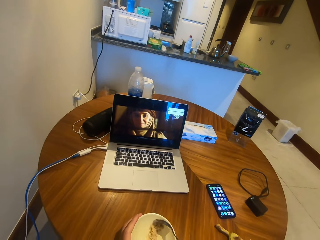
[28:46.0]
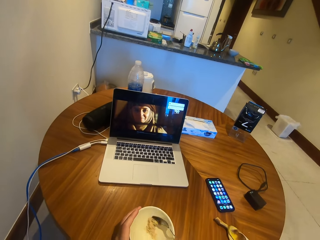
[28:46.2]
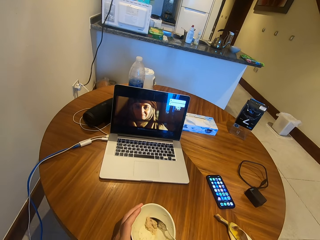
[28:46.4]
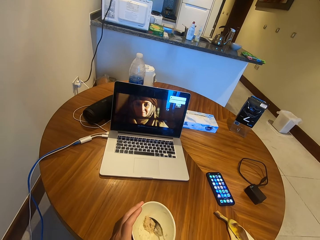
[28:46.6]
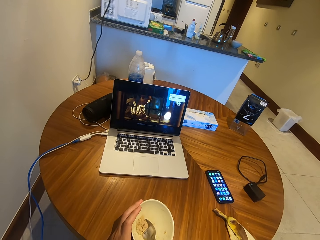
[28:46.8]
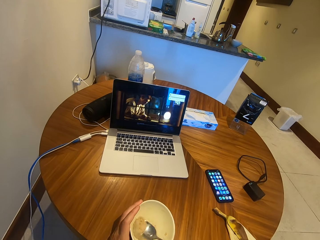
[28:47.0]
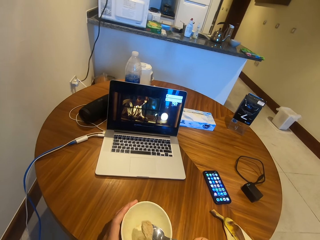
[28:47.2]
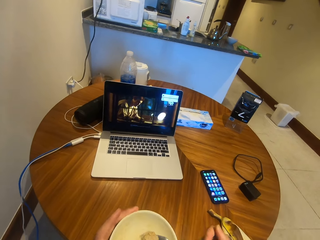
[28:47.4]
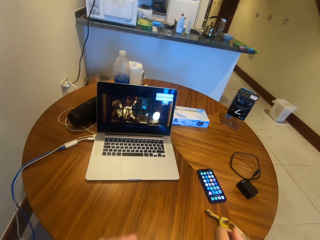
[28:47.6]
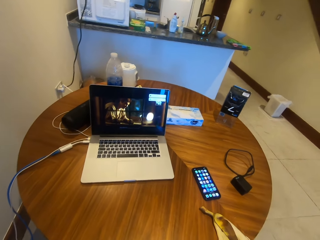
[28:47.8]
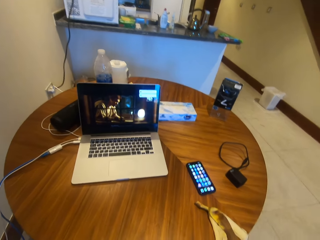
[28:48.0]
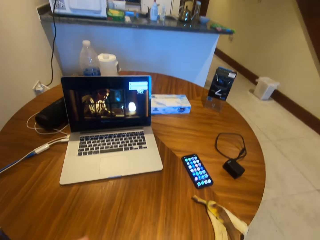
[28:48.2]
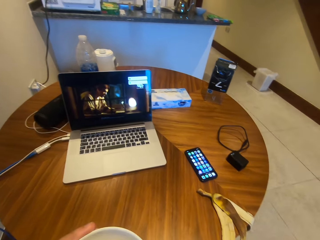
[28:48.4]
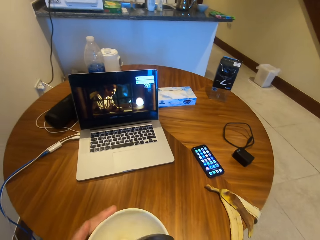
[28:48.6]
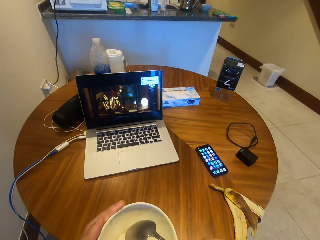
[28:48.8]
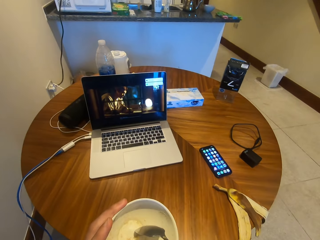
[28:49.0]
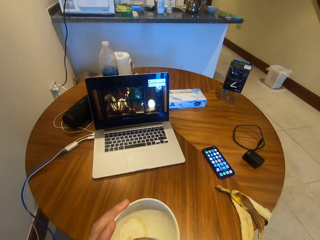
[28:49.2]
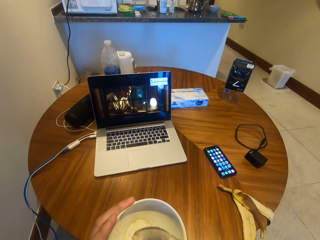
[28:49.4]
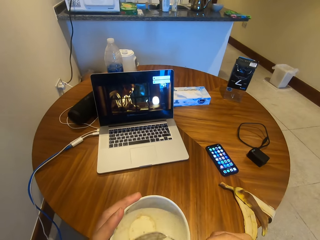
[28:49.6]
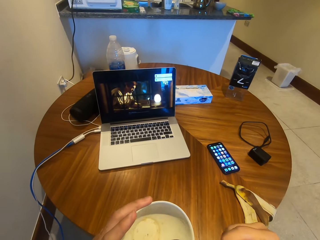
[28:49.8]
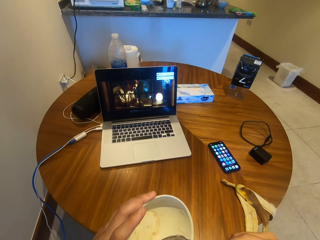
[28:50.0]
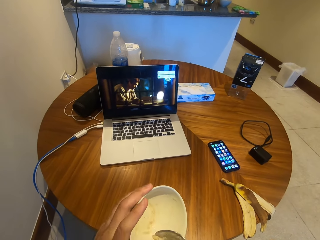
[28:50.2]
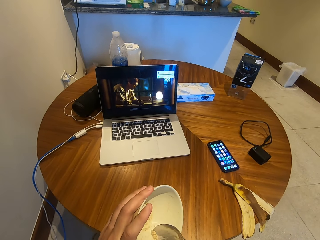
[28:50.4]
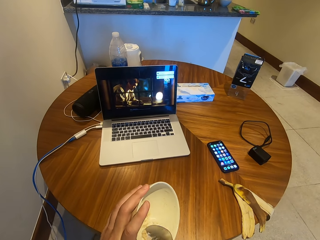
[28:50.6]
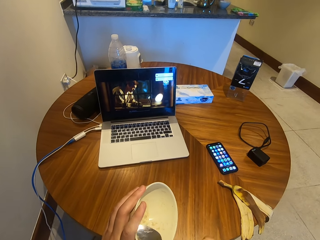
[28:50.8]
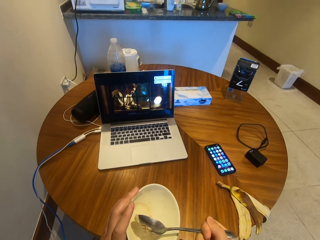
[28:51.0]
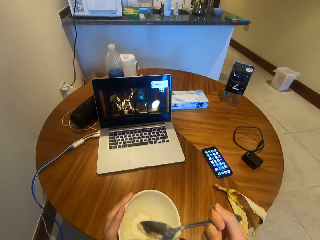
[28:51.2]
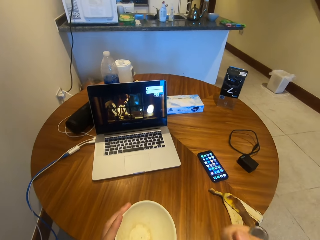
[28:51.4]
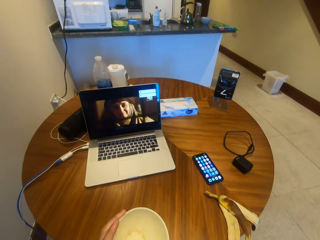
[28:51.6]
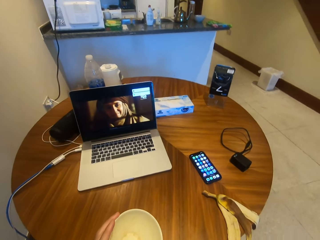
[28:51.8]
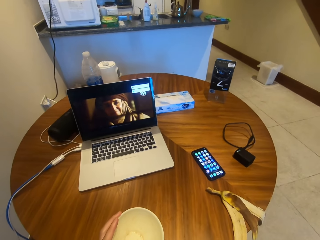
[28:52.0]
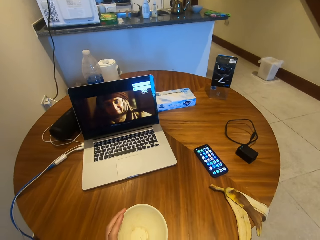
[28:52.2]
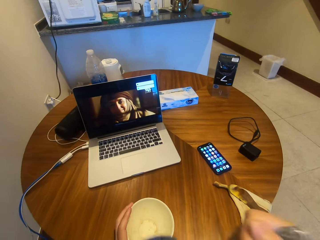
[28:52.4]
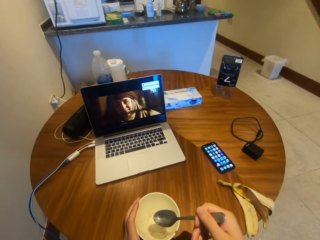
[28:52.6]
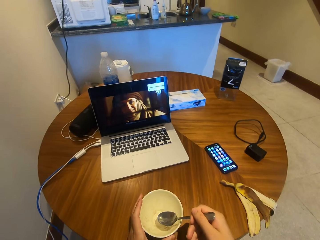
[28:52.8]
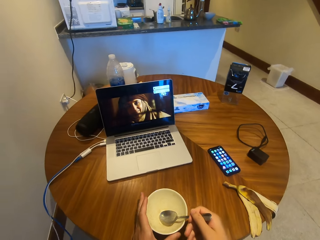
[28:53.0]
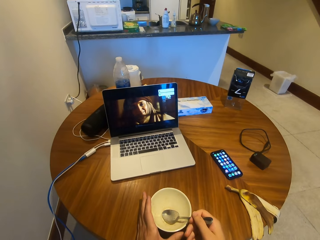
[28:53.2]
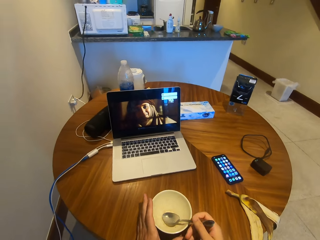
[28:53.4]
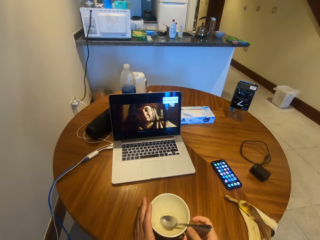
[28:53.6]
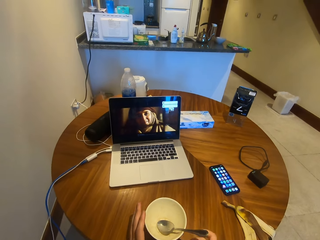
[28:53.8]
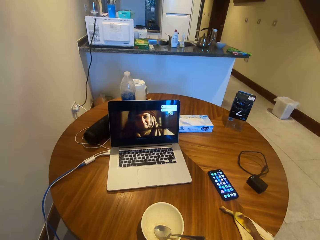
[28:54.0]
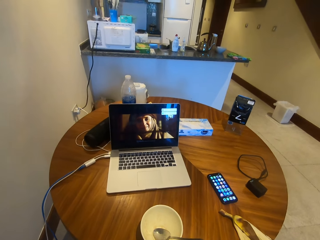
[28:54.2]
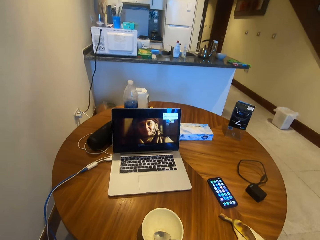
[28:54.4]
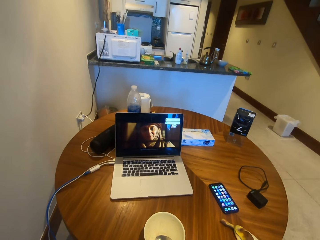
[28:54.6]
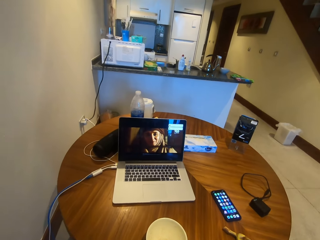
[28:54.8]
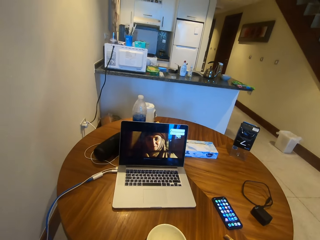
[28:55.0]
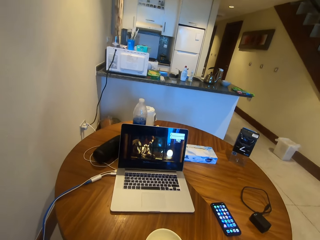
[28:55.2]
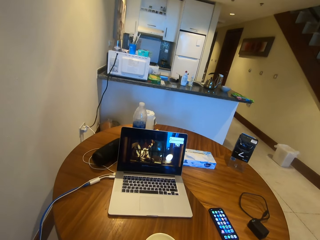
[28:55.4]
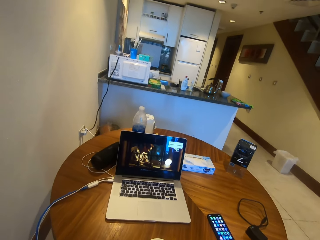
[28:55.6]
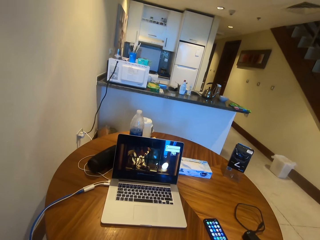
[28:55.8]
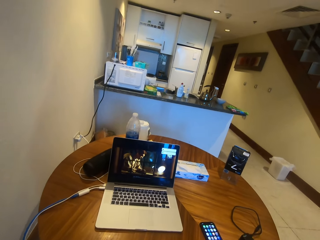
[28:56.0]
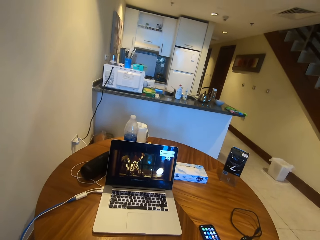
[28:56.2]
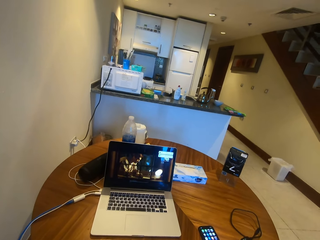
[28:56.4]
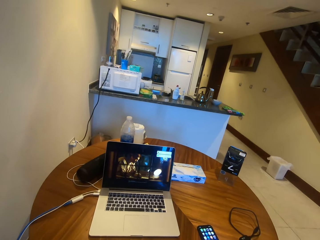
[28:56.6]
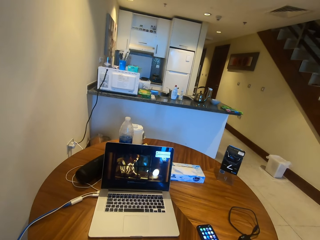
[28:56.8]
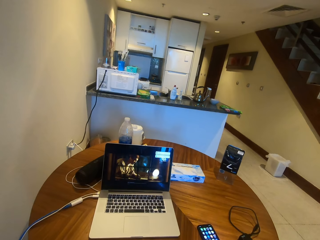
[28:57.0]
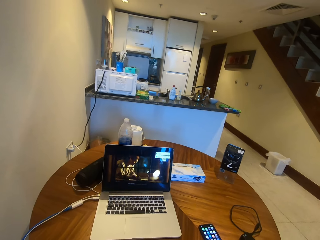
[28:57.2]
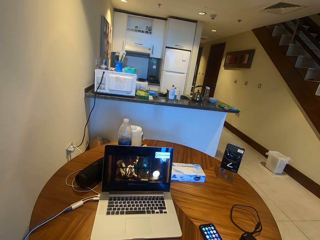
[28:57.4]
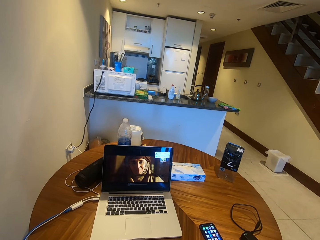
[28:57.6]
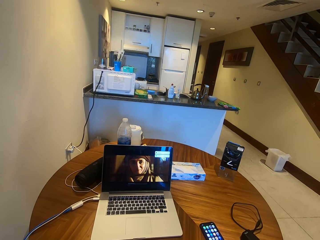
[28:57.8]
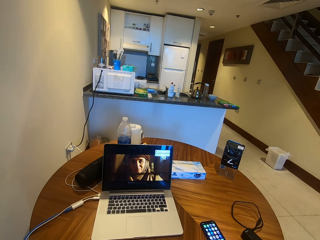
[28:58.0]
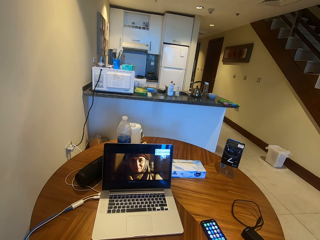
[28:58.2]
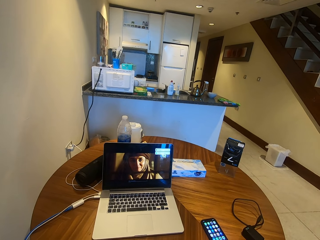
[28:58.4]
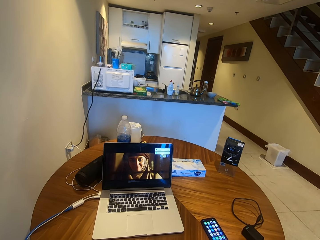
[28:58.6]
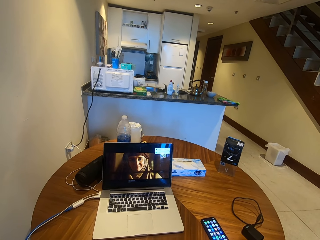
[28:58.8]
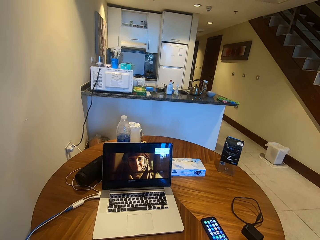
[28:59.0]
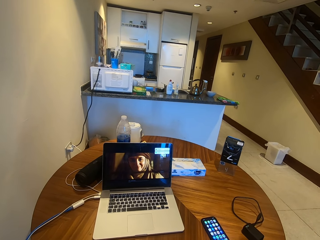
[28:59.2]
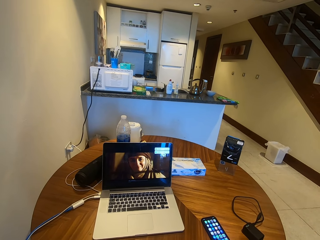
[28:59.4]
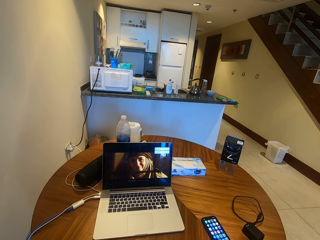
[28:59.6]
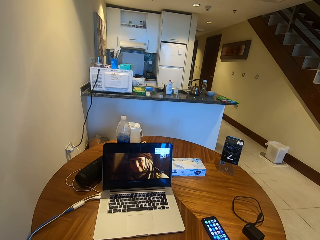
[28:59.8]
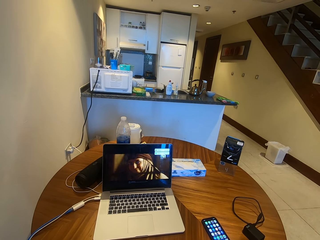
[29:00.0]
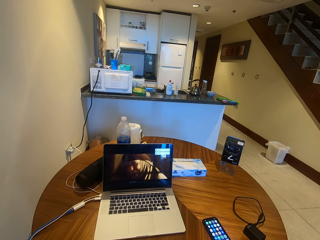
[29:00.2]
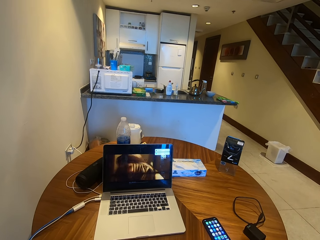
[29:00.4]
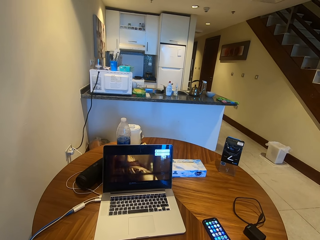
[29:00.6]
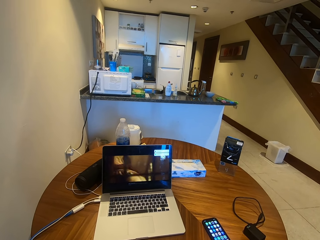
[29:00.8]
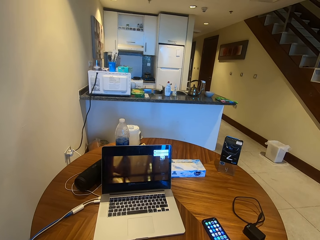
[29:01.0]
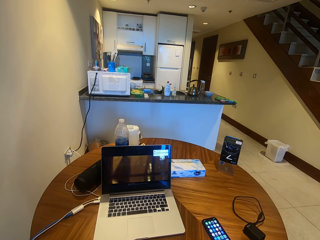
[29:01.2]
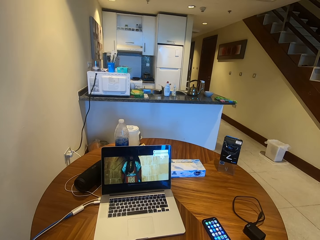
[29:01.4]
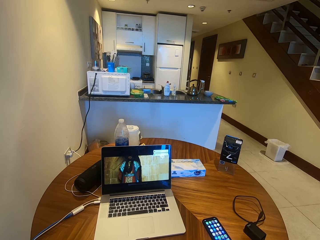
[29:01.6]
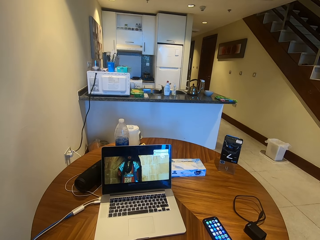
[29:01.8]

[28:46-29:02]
The camera wearer scoops the food with the spoon. They eat the cereals. They scoop the food with the spoon, eat the food, and put the spoon in the bowl. They put the plate on the table. They watch the movie on the laptop.

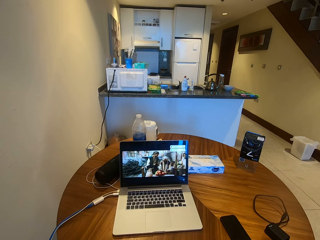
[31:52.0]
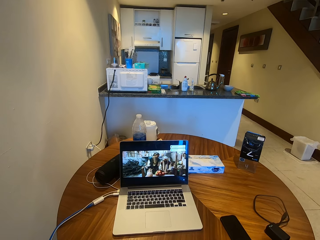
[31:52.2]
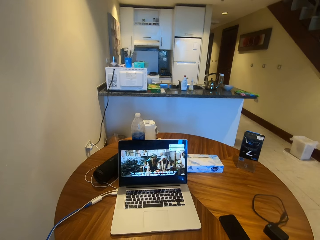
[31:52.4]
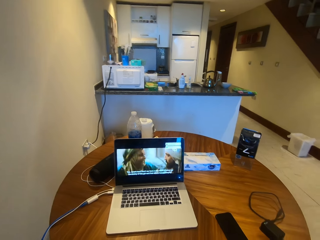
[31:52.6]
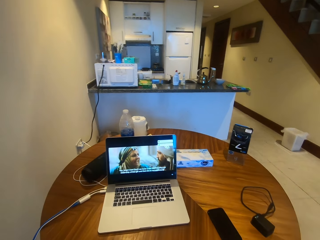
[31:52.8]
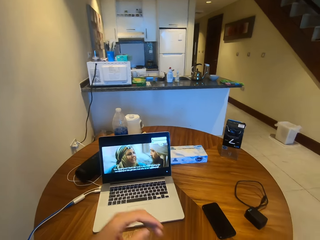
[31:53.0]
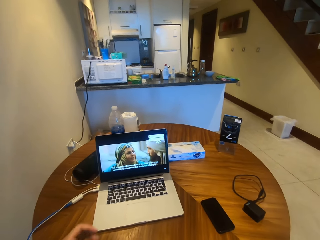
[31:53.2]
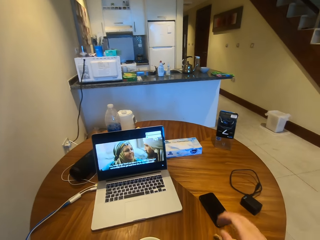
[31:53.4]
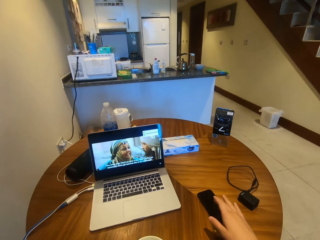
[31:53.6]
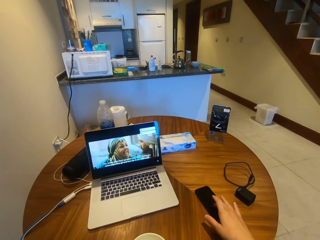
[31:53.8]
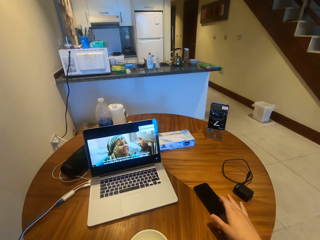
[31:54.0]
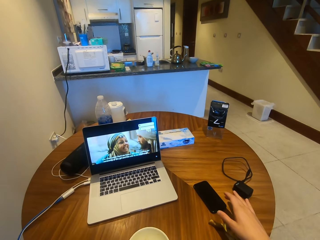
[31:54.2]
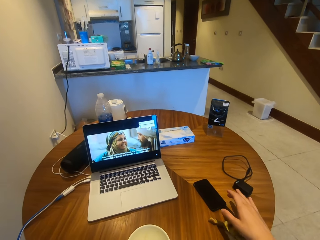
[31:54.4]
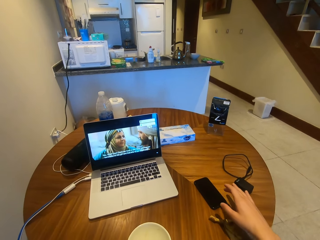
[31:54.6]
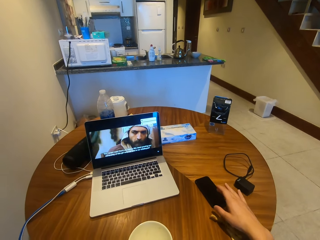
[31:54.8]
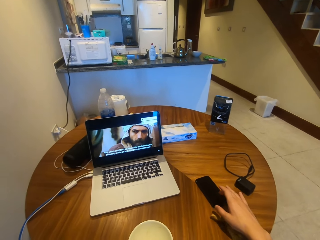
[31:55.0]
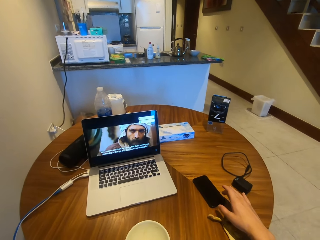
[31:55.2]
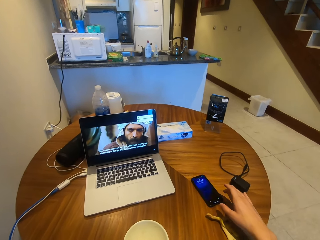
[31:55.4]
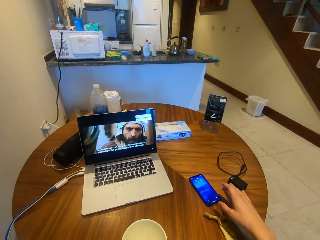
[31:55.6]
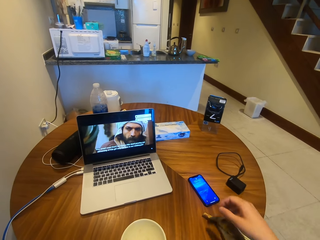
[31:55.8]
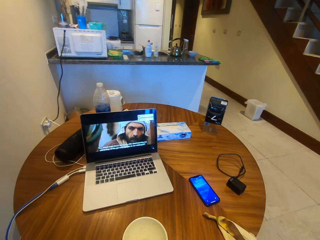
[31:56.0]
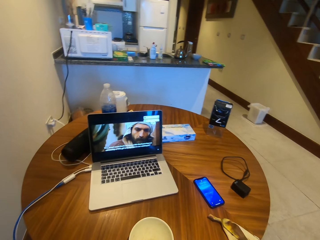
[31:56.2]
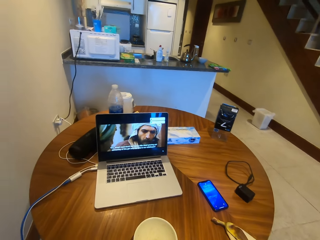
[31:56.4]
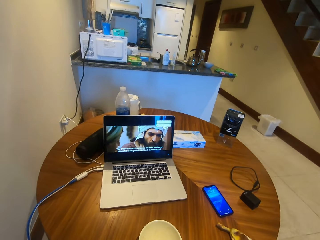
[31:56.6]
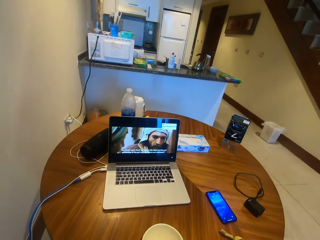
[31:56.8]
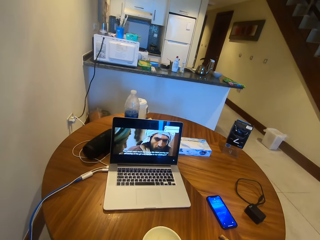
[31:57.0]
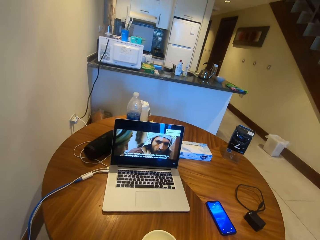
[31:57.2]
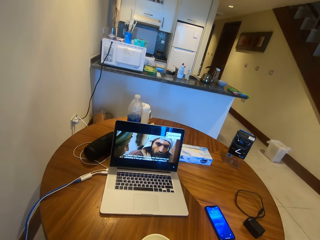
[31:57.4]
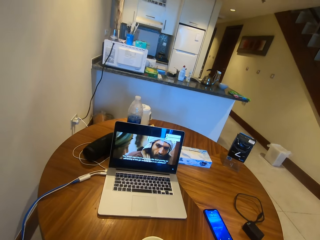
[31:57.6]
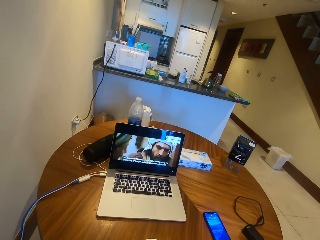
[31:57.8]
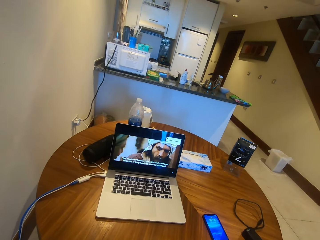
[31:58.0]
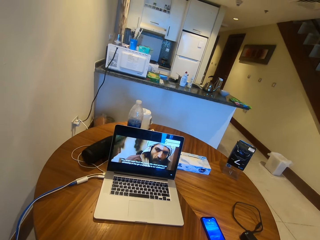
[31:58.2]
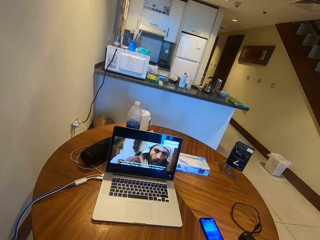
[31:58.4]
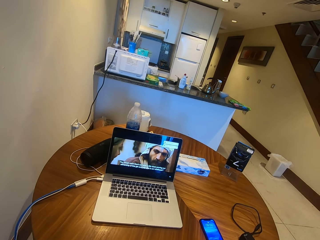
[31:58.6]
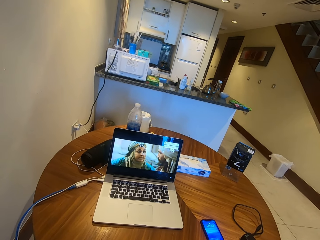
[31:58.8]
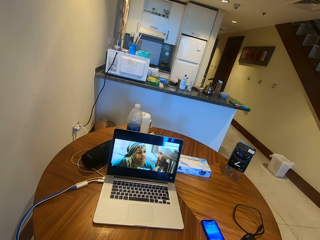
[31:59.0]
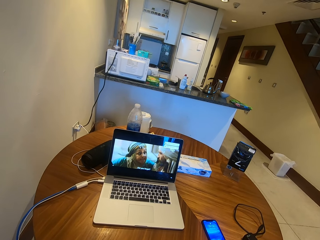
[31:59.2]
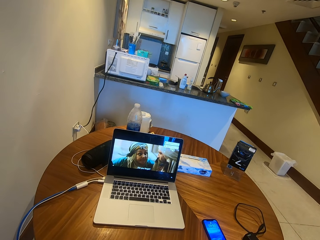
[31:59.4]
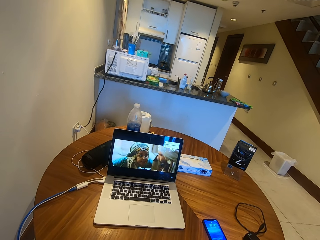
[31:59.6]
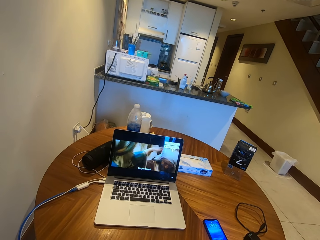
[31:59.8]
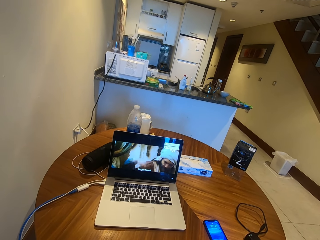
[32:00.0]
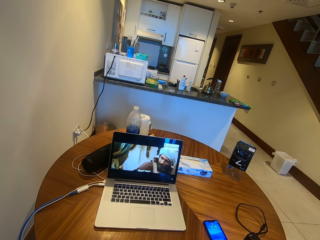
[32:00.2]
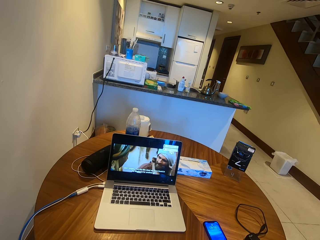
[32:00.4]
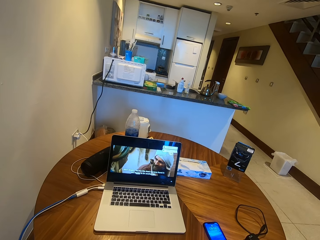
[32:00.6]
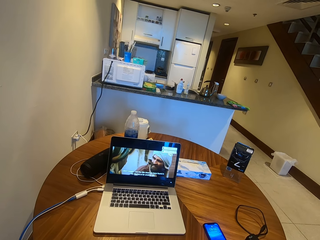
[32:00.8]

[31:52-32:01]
The camera wearer presses the phone.
